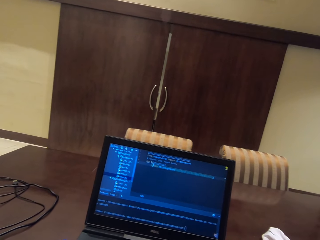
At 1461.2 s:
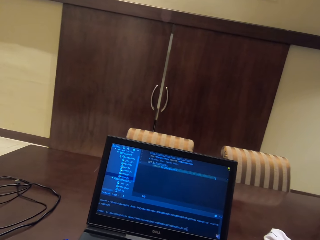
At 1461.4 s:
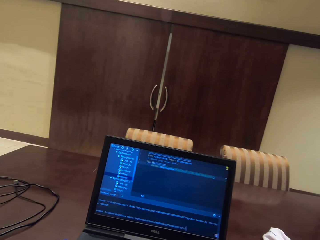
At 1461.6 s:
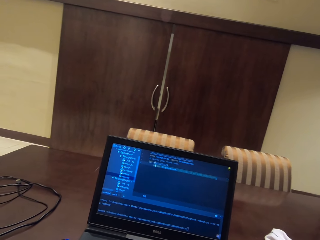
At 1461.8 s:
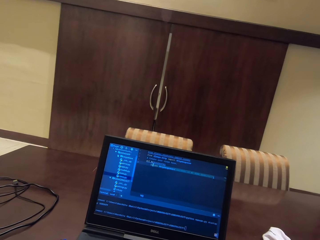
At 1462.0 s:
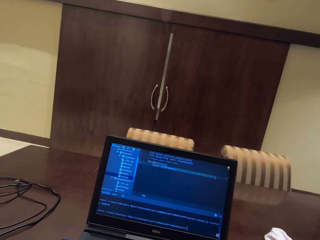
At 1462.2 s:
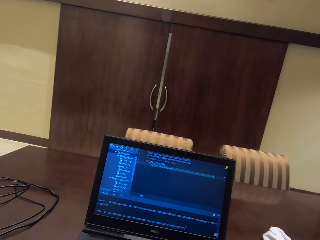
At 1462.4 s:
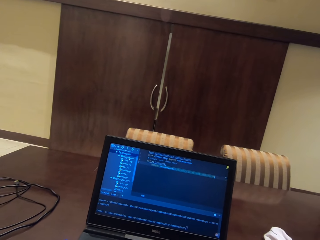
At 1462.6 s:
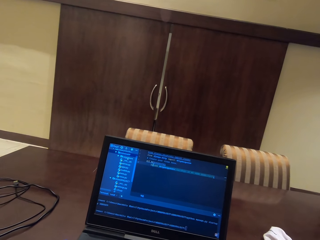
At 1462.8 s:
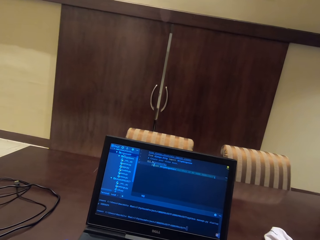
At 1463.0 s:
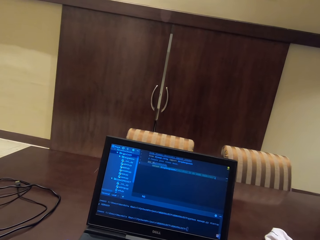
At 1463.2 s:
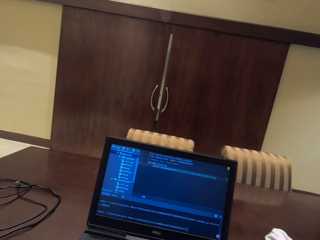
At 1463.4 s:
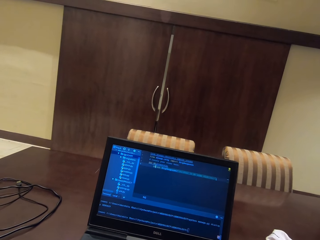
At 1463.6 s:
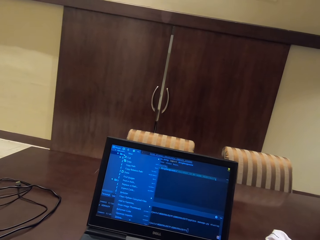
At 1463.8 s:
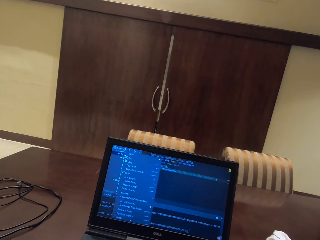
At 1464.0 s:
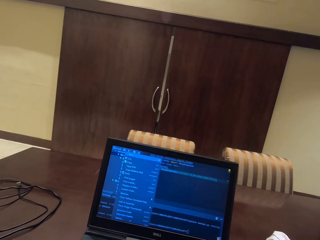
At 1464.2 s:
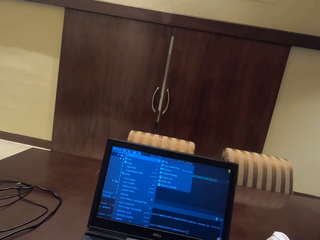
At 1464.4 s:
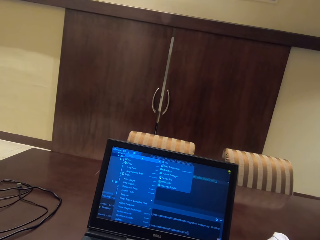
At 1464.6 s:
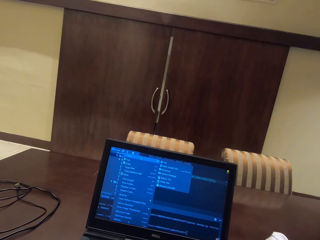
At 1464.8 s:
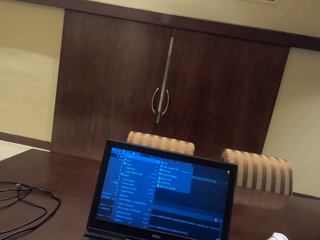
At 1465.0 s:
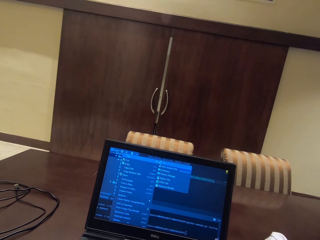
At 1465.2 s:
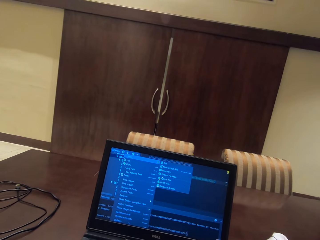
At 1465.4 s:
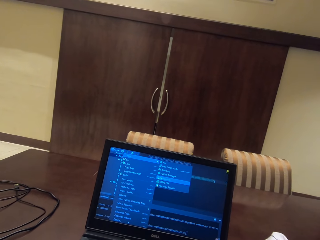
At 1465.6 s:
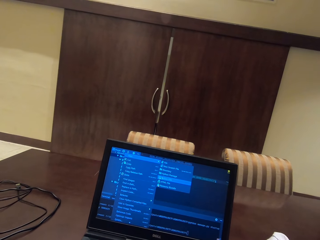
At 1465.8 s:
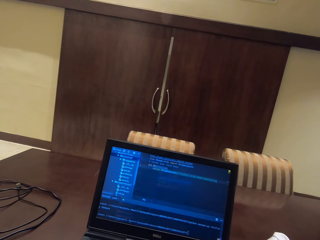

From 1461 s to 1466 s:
The camera wearer uses a laptop.

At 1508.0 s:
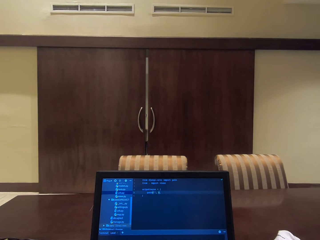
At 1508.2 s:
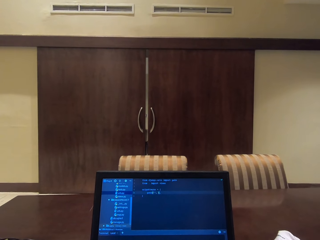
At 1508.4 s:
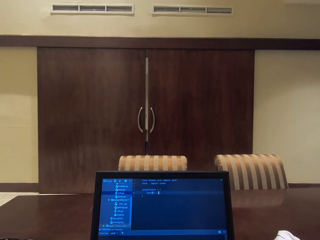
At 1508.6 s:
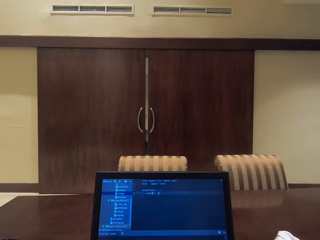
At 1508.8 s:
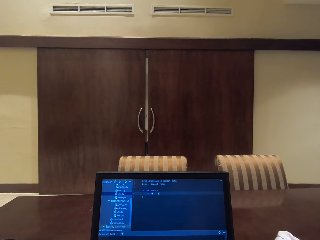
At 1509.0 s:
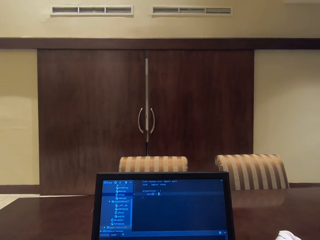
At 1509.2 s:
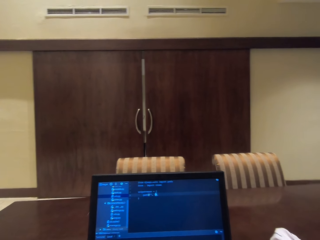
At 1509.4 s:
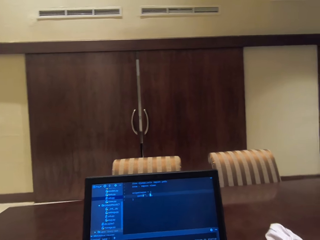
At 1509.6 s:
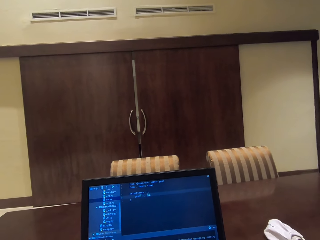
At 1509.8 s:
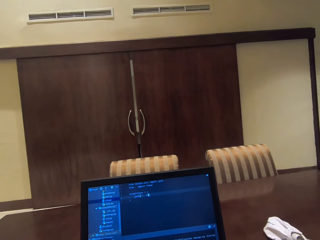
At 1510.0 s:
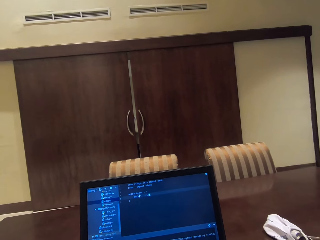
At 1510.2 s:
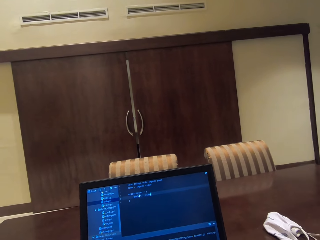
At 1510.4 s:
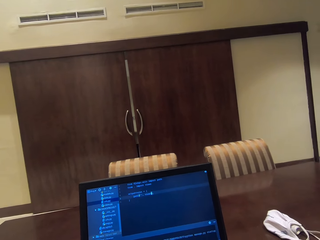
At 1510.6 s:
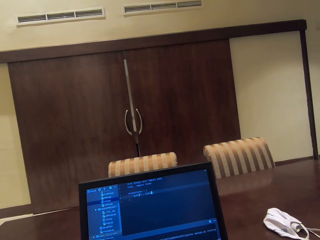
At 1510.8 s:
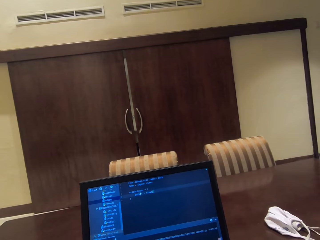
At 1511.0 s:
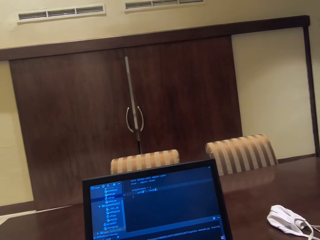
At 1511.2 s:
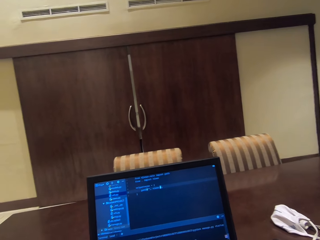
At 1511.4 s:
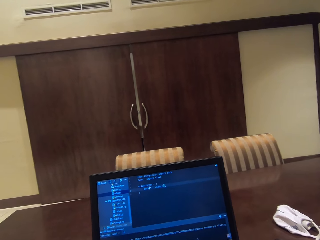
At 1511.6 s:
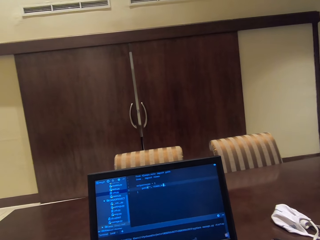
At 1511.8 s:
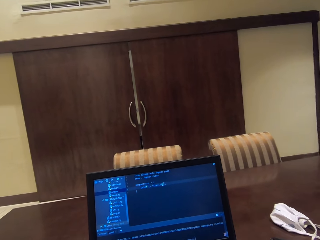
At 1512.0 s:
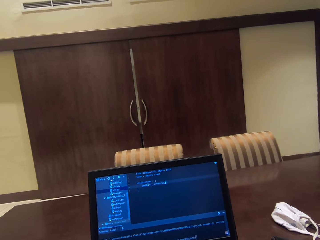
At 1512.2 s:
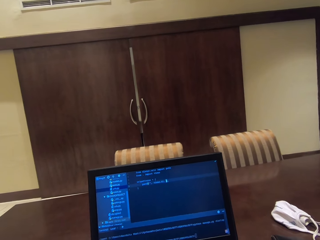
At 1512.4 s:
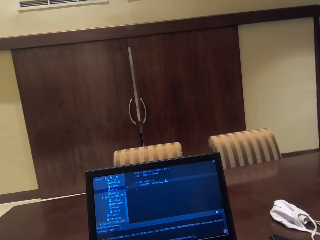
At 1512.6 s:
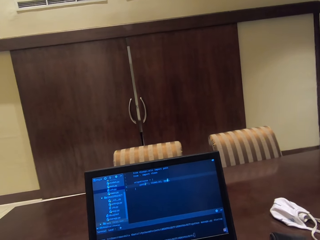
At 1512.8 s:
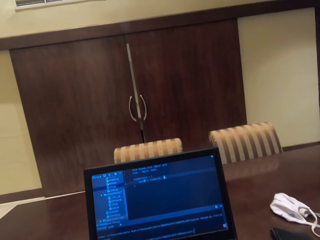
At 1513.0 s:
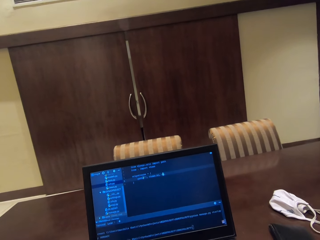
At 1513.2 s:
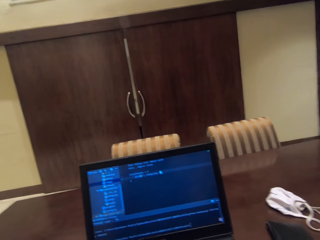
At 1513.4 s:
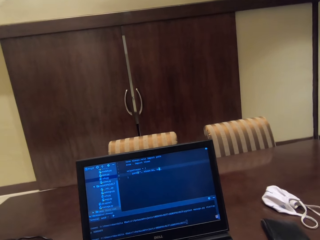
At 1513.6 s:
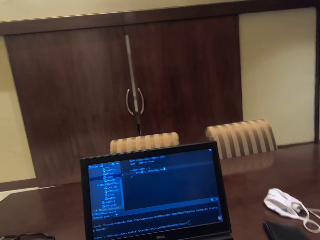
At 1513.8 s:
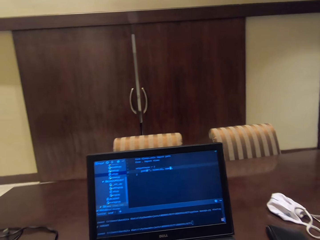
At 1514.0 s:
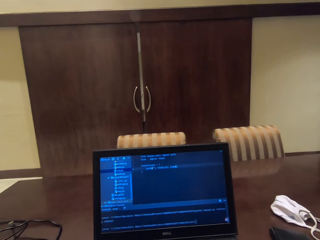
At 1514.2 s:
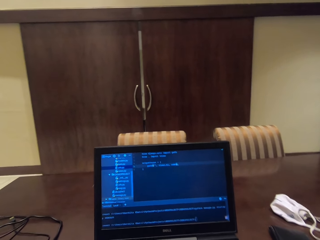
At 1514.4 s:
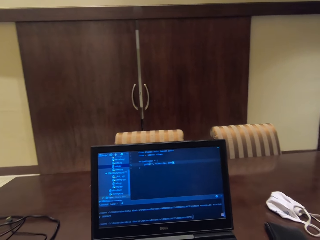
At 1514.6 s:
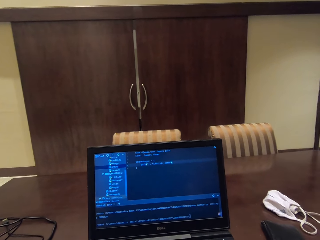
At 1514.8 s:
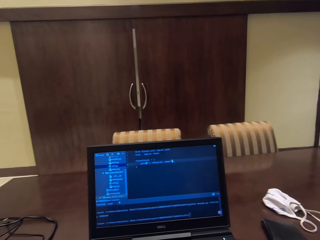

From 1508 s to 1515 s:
The camera wearer moves a bit.

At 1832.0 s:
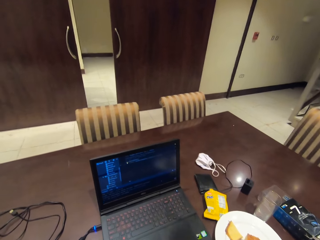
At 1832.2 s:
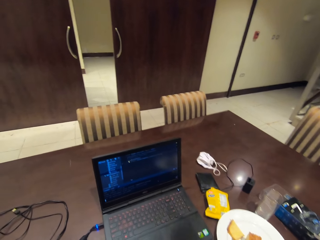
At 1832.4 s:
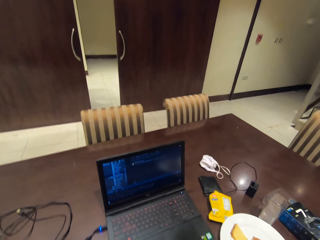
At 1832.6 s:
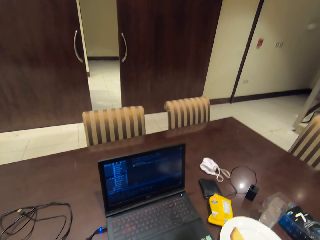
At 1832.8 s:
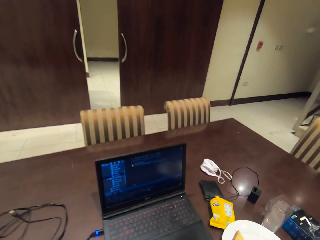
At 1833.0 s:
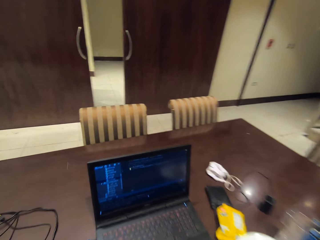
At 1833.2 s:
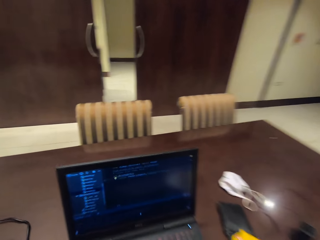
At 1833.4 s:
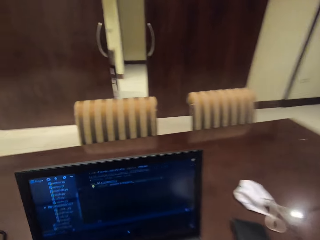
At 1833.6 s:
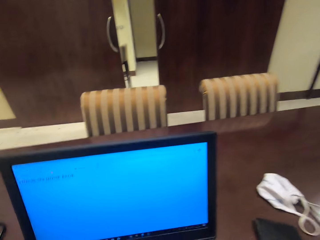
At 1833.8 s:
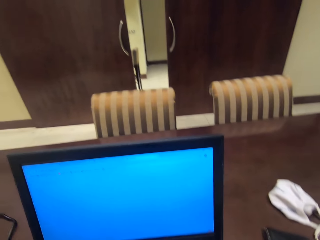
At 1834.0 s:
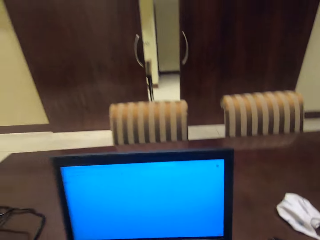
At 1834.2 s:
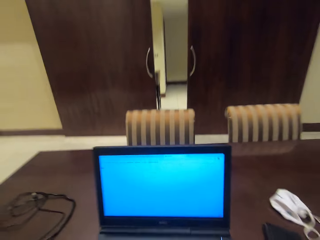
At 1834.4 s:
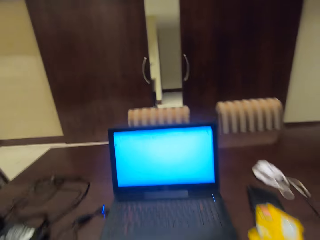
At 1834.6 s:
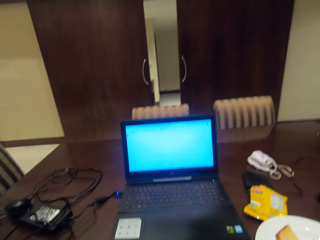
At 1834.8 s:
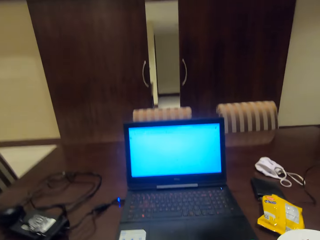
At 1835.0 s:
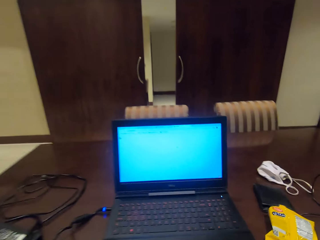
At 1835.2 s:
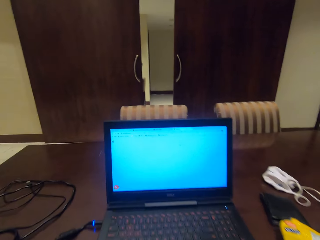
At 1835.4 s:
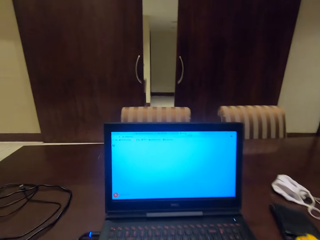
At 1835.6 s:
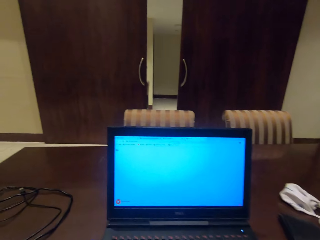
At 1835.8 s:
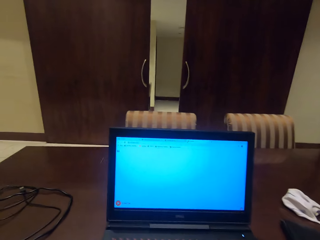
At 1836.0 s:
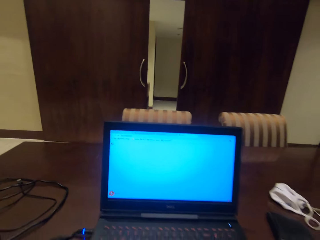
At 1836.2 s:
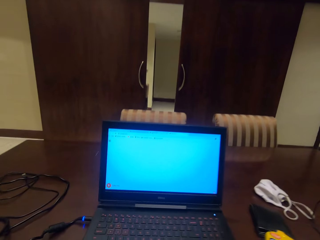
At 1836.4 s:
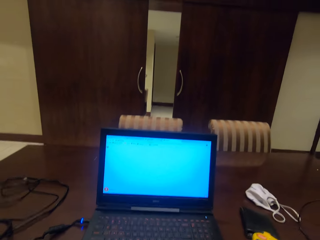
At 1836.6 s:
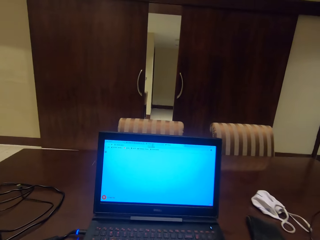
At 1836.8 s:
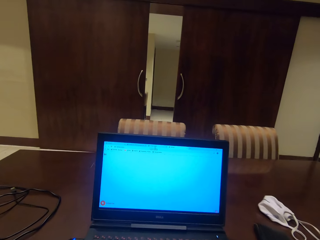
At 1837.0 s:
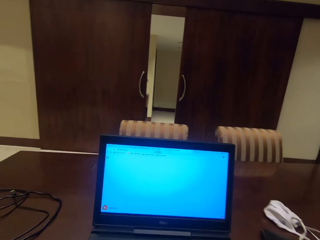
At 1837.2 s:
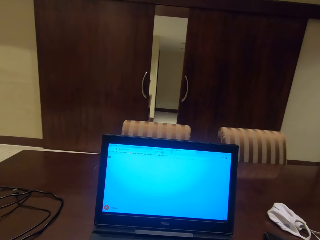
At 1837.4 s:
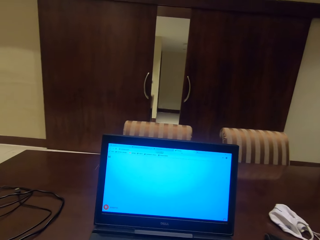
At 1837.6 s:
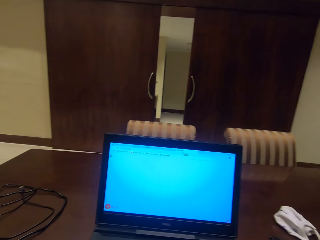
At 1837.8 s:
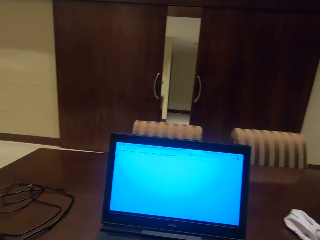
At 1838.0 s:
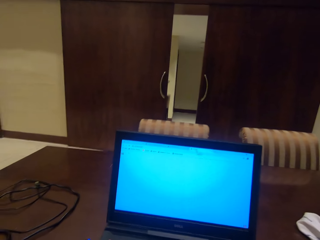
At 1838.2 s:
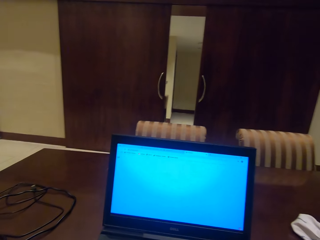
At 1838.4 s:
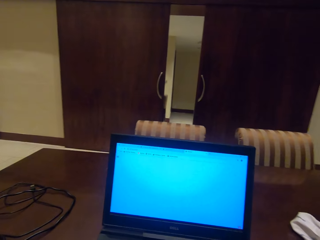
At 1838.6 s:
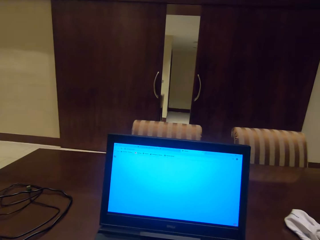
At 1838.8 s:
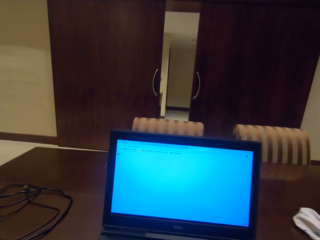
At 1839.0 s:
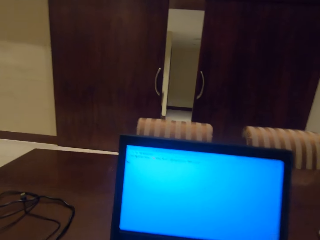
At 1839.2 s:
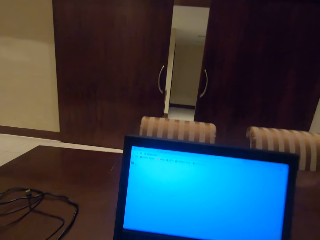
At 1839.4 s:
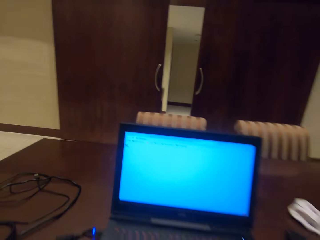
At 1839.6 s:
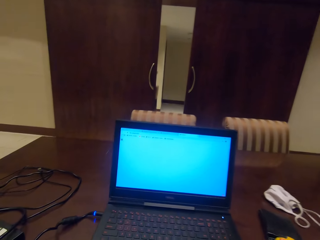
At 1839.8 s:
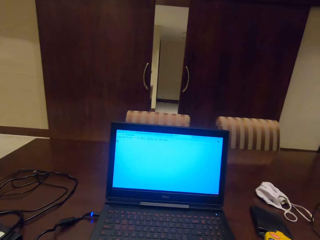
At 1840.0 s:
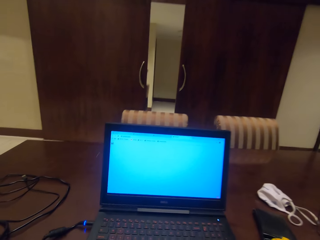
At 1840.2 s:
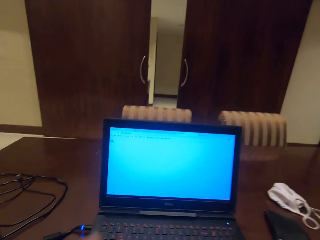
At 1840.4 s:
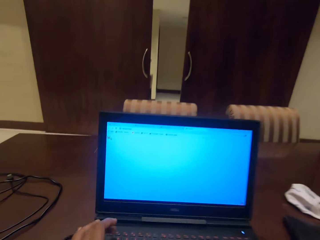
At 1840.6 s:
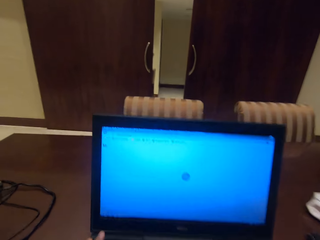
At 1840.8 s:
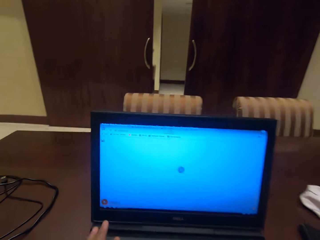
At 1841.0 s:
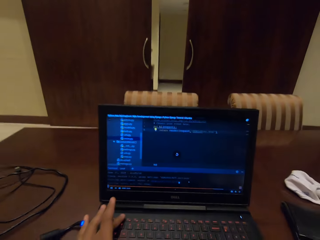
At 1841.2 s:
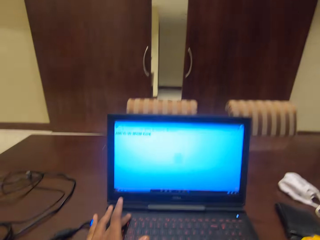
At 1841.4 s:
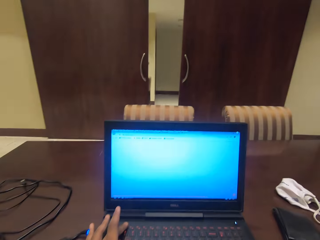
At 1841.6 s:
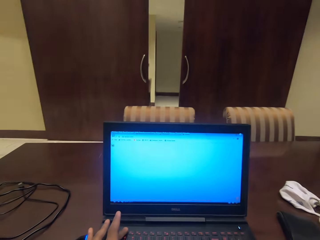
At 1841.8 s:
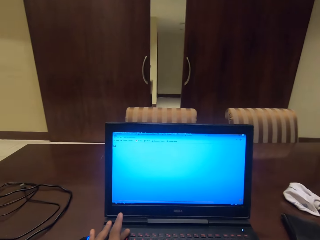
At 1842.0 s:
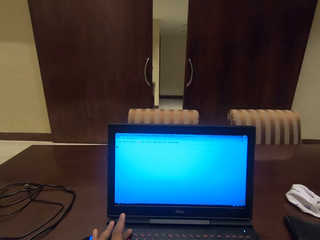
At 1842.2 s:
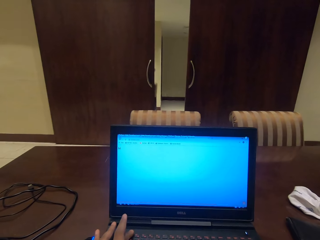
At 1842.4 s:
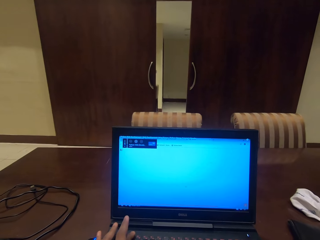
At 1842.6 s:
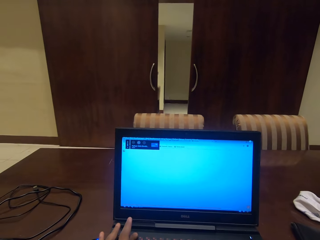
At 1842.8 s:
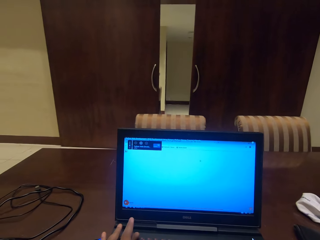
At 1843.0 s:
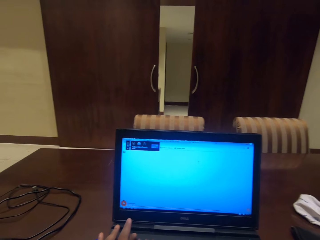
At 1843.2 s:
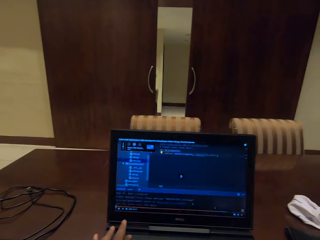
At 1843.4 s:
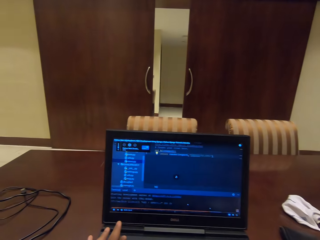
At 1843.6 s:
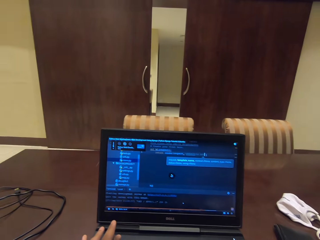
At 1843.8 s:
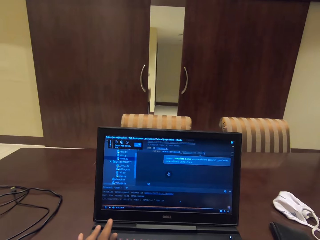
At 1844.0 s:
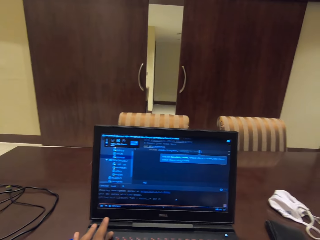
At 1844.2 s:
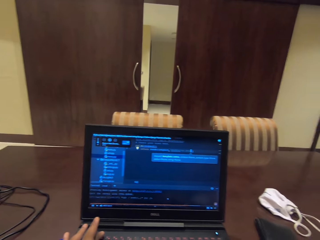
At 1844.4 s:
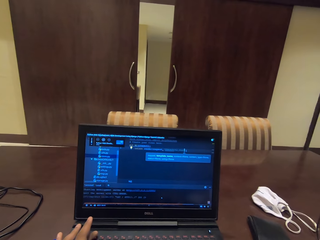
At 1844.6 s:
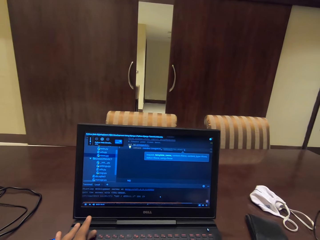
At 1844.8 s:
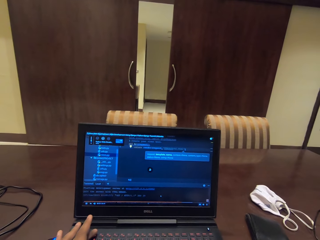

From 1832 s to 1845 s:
The camera wearer sits on a chair. They press a key on the laptop.
